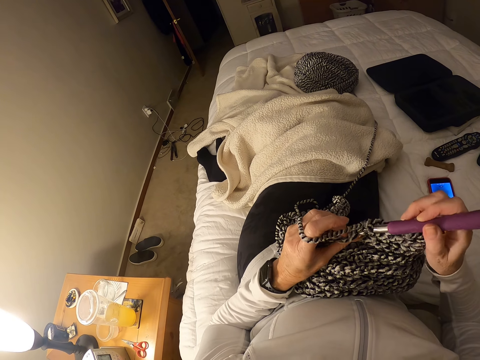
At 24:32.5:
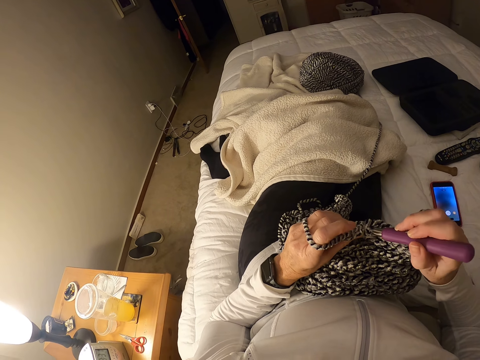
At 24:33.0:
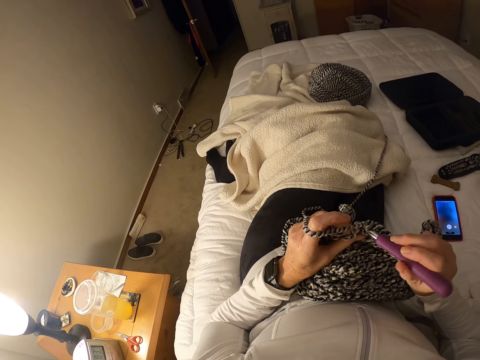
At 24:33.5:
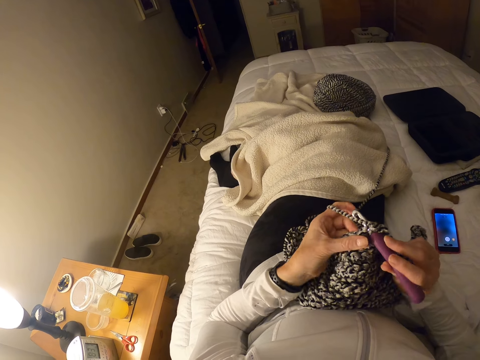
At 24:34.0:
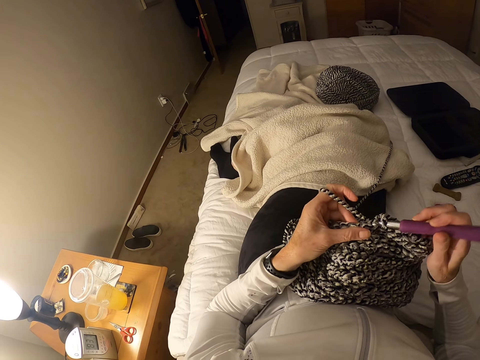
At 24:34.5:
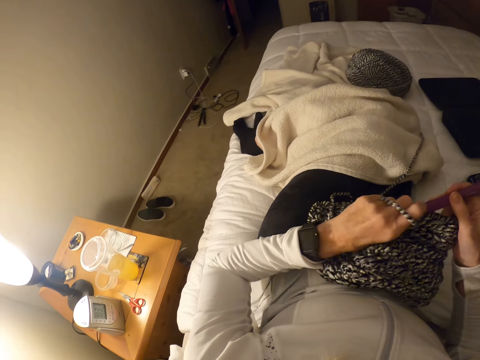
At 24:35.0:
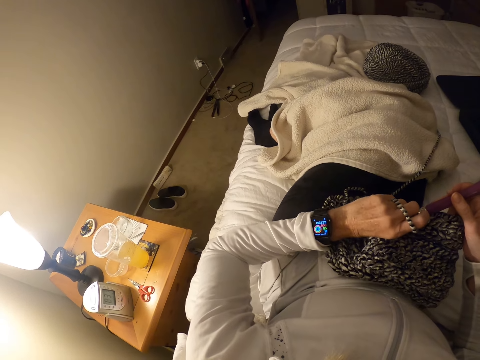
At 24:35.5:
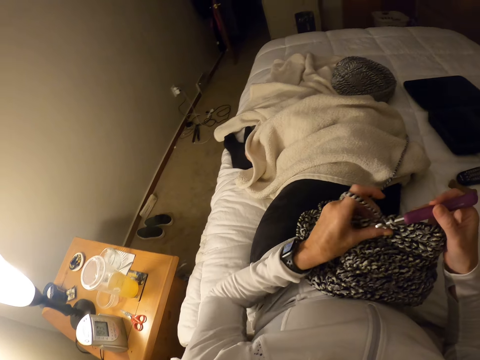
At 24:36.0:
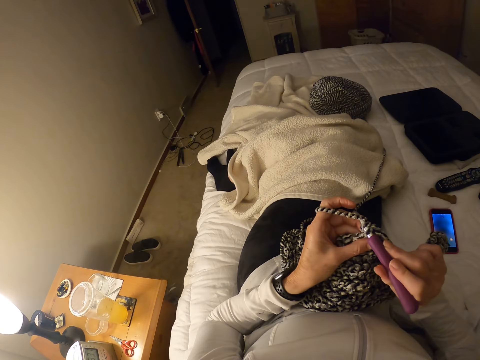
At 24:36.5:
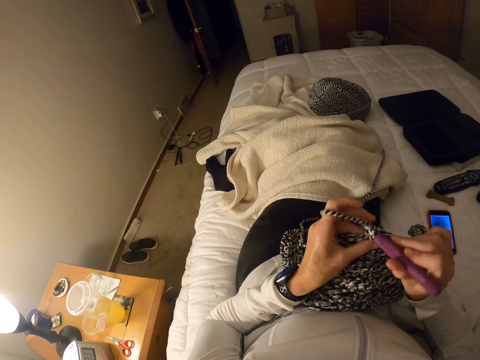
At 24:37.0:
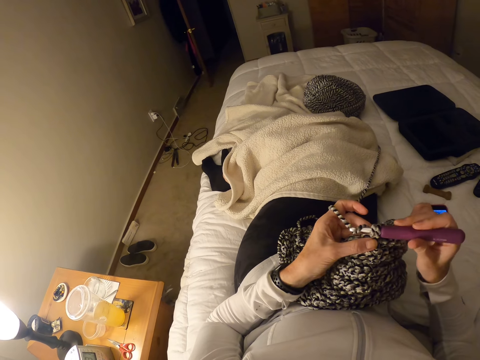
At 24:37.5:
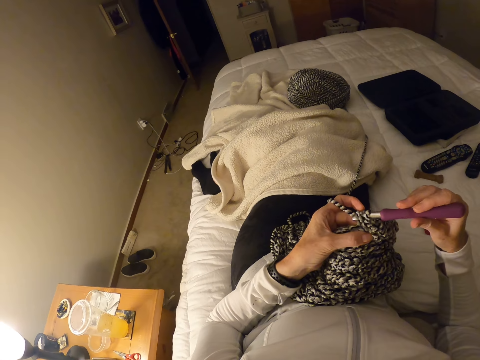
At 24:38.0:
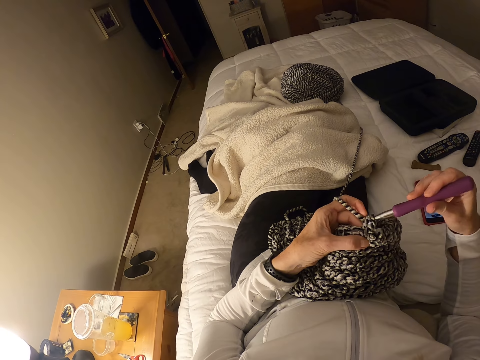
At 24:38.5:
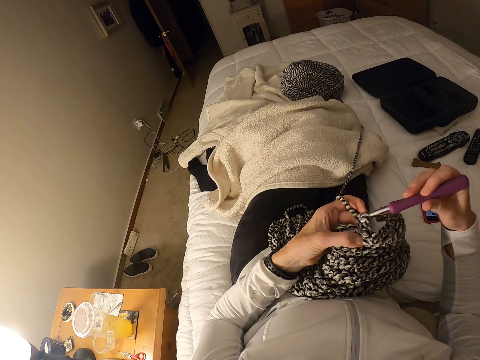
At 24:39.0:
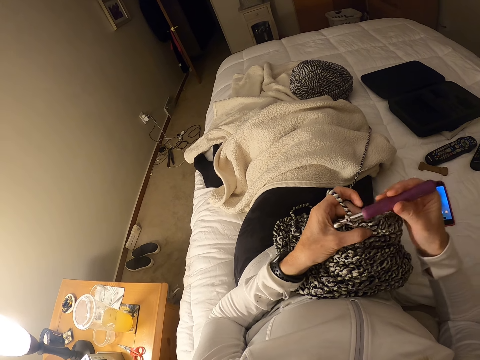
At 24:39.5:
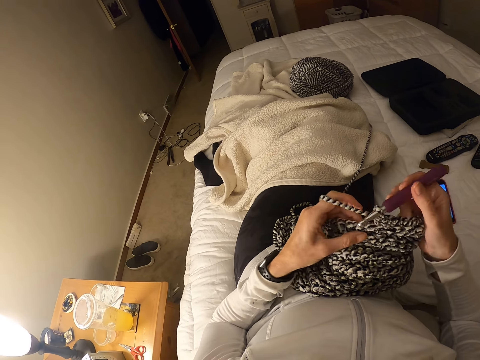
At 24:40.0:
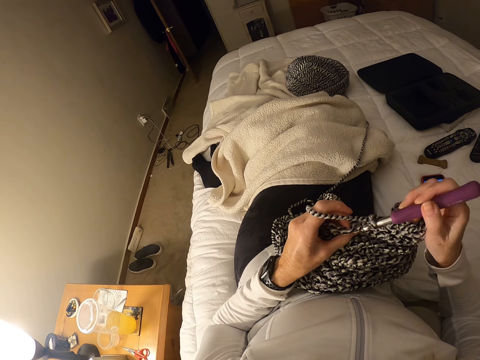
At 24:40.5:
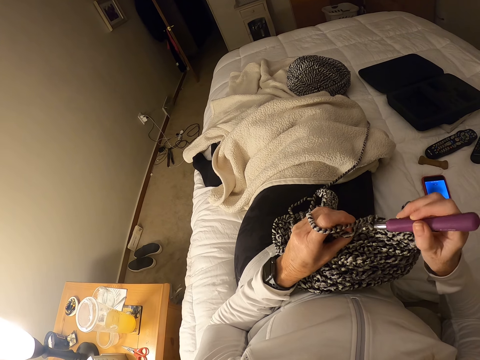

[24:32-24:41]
The camera wearer knits. They look at the watch.

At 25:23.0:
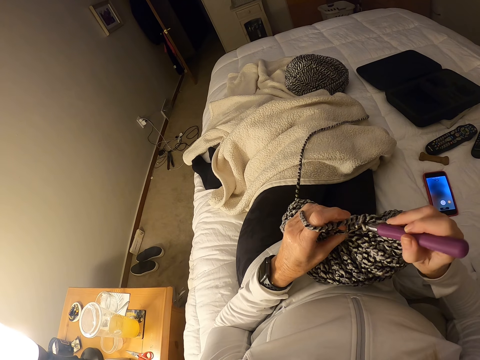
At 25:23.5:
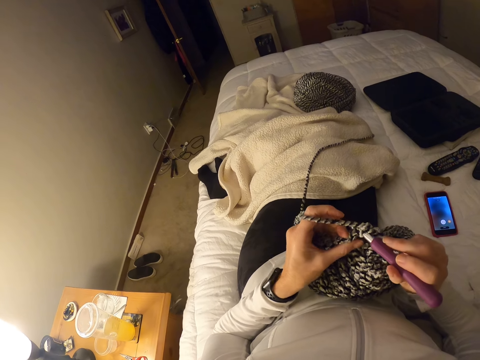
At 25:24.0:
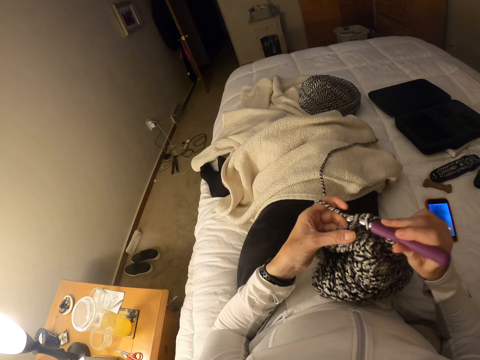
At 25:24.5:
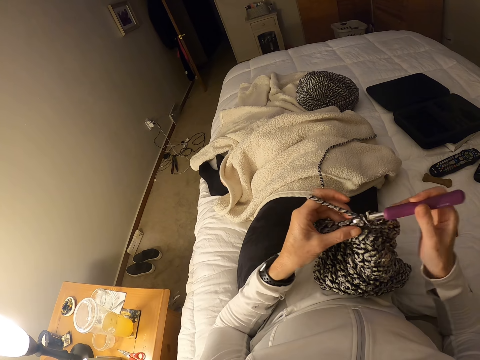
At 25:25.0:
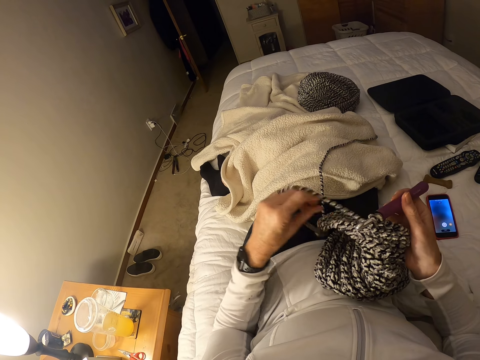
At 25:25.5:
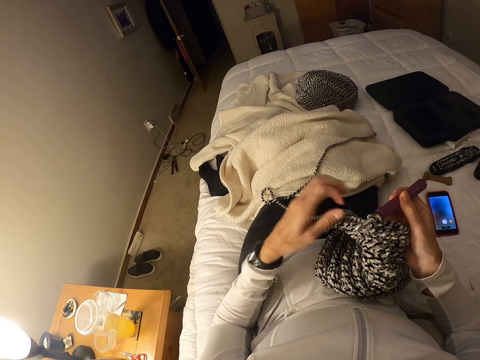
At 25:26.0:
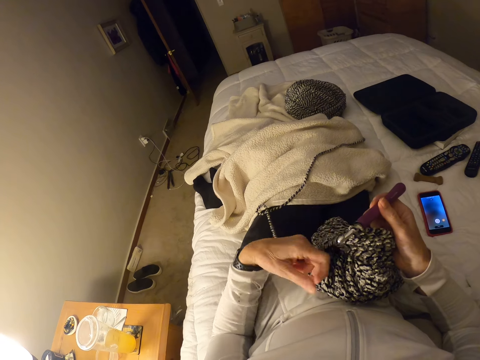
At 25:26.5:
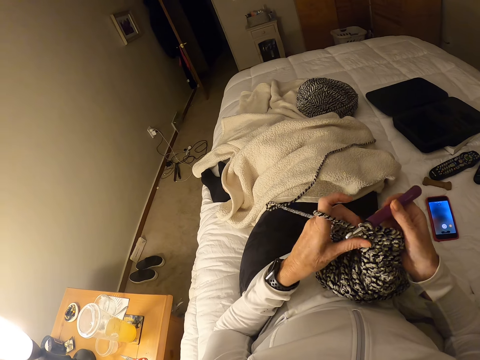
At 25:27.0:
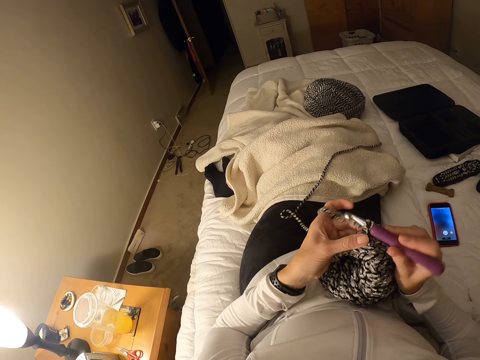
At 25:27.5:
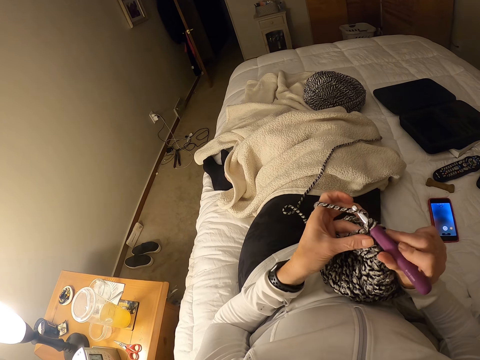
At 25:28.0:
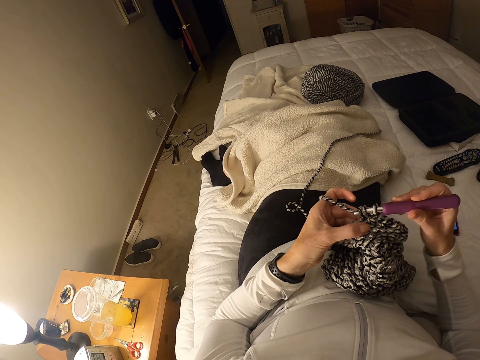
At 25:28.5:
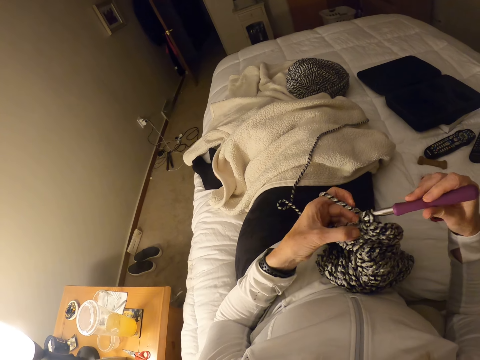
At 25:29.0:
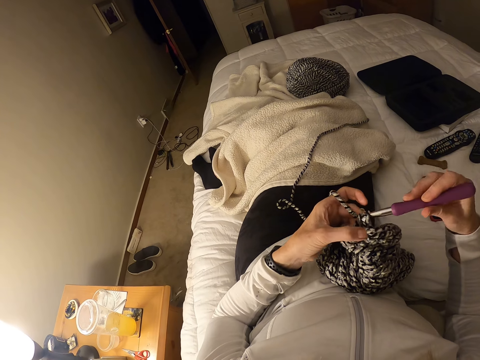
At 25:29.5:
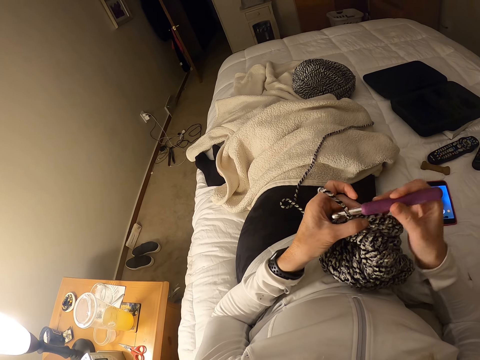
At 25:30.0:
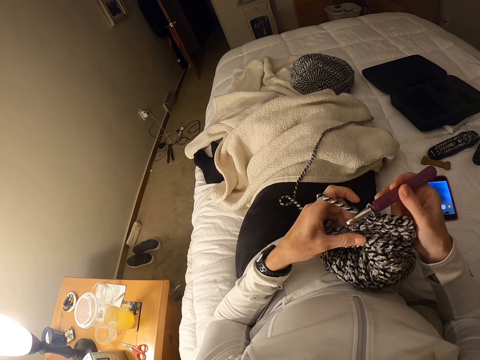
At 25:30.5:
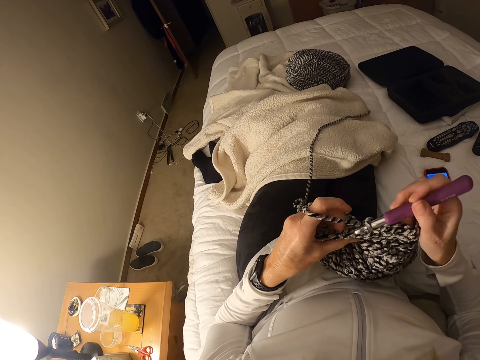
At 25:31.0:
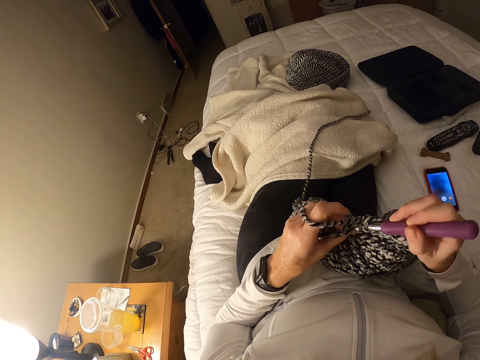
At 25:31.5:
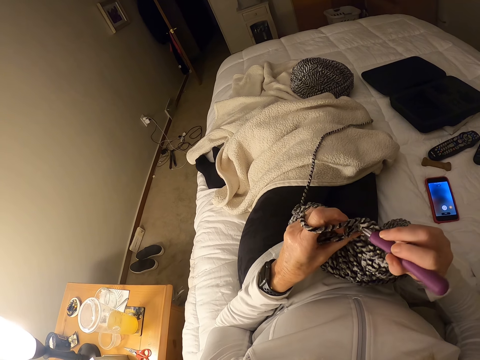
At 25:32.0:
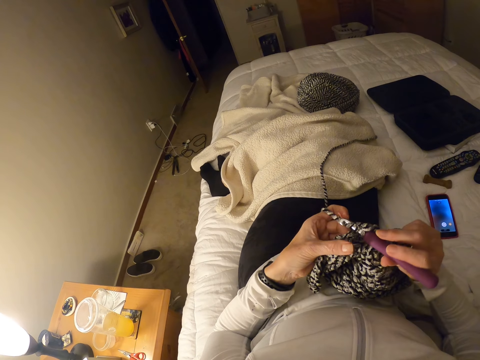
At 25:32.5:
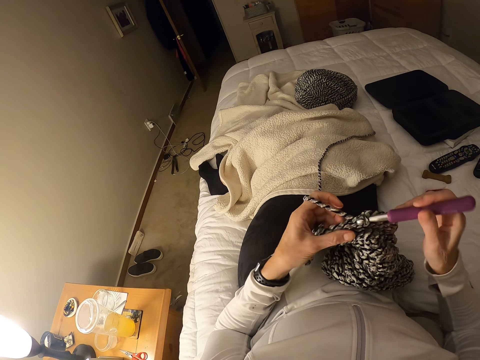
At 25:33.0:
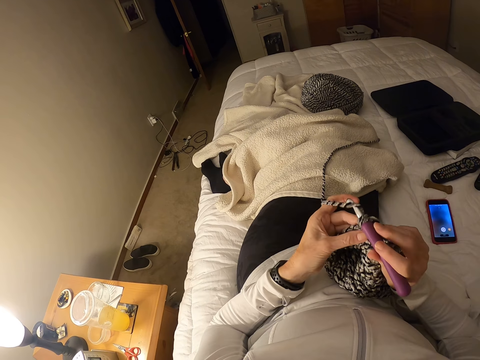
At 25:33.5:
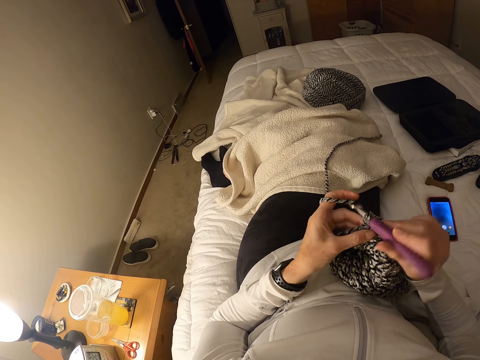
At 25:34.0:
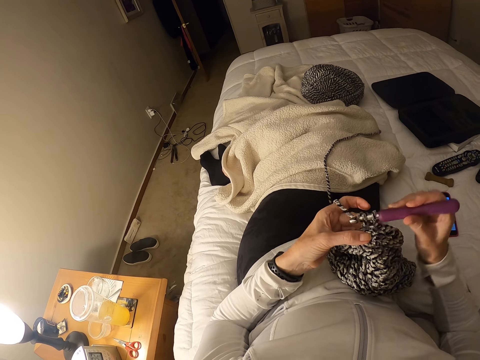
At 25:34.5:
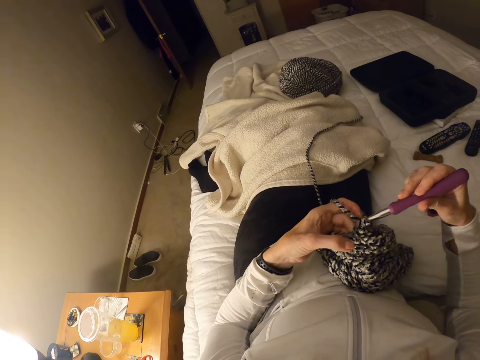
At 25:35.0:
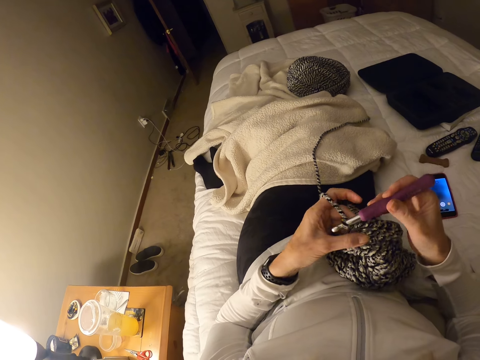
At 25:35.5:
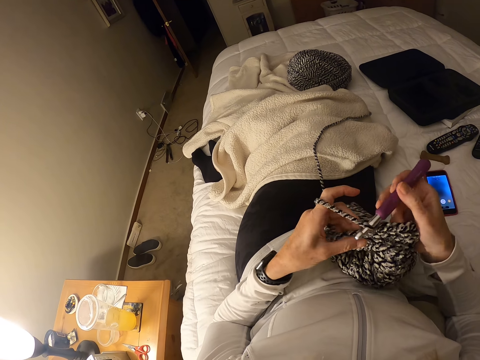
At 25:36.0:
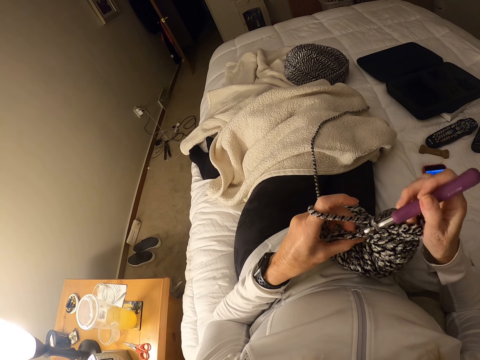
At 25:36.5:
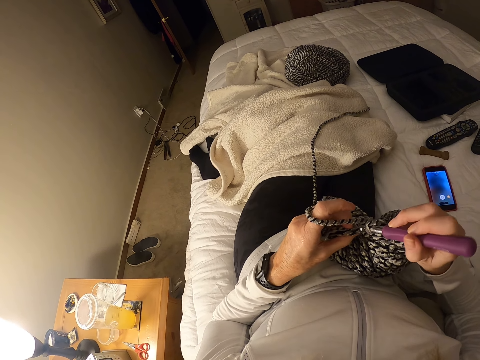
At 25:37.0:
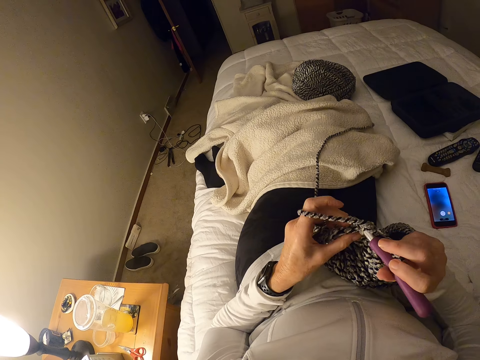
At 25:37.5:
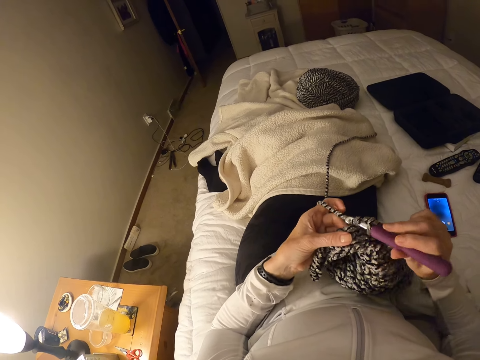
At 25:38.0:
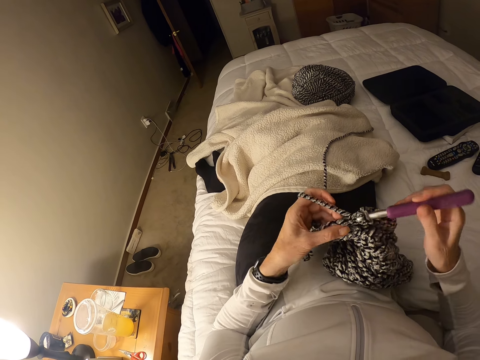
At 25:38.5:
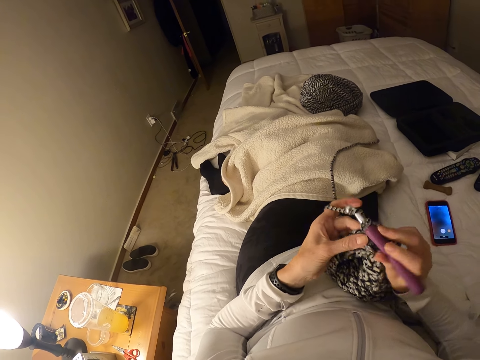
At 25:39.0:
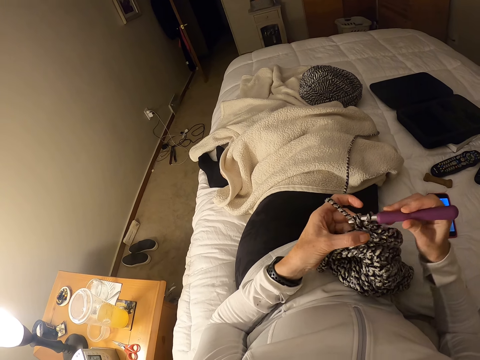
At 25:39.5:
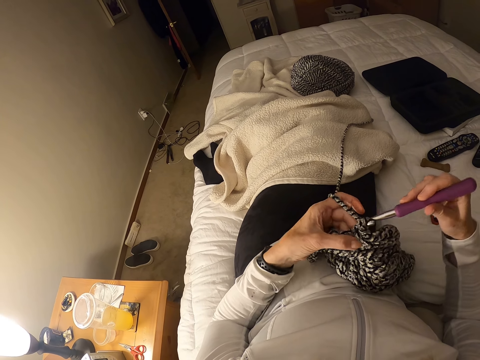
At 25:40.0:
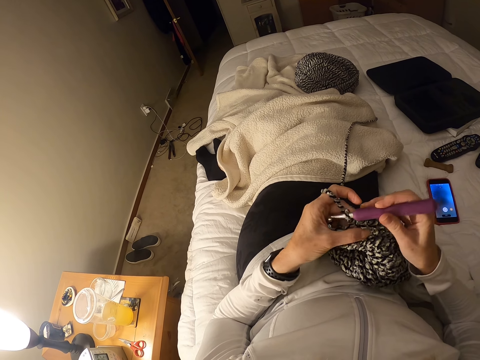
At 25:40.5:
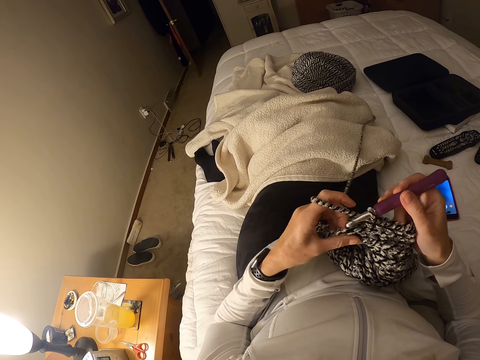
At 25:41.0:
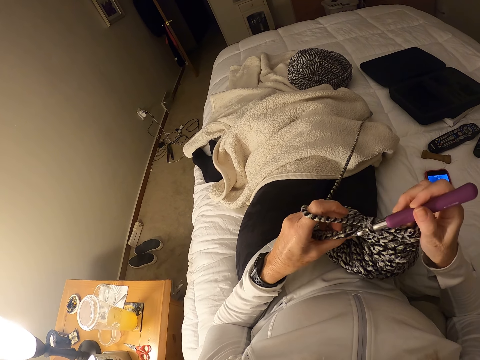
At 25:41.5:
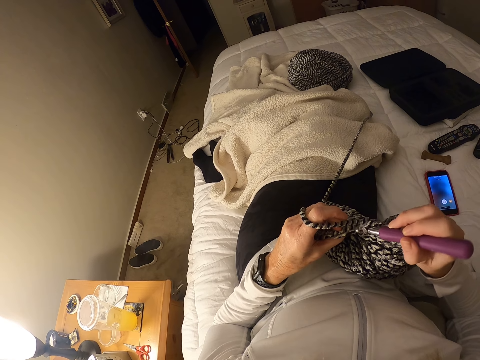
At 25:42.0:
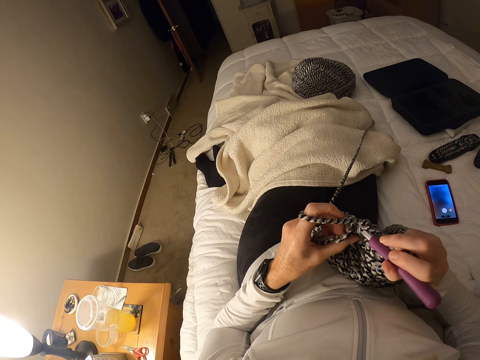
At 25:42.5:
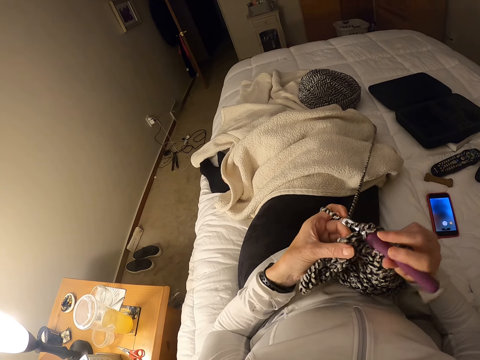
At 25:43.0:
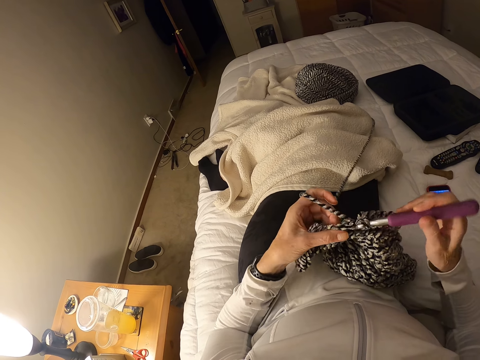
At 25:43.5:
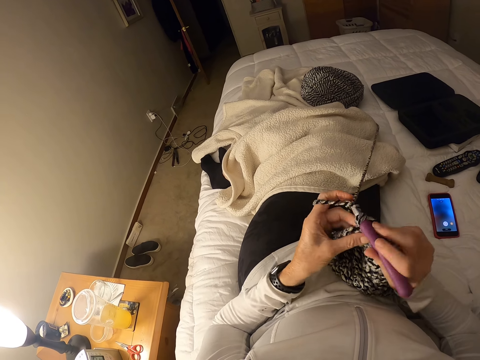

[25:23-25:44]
The camera wearer pulls the thread. They fold the thread on the left hand. They knit.
